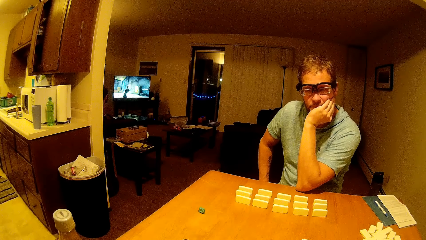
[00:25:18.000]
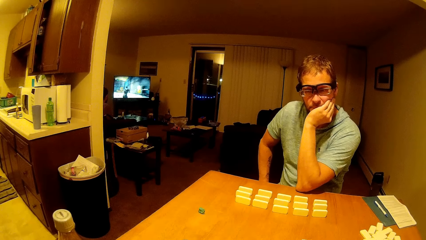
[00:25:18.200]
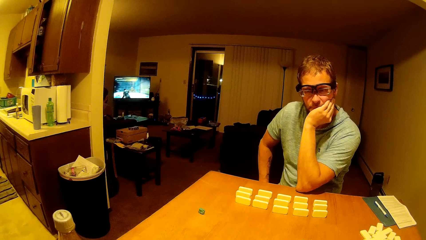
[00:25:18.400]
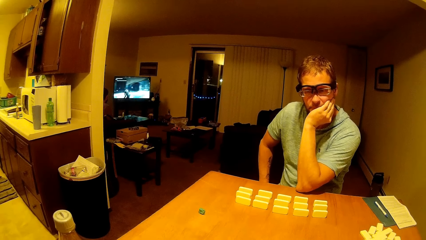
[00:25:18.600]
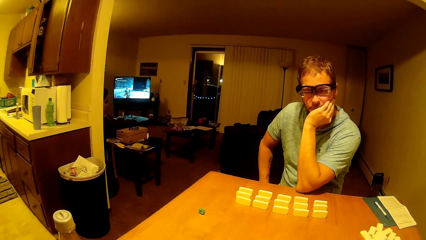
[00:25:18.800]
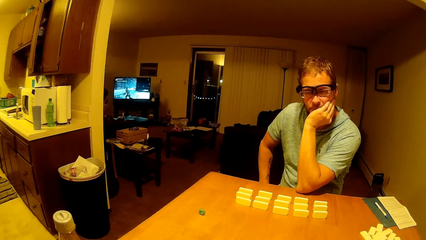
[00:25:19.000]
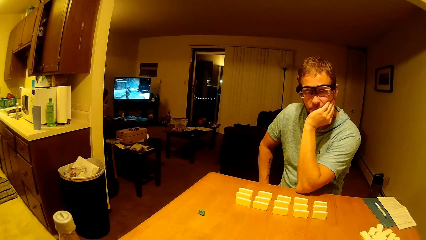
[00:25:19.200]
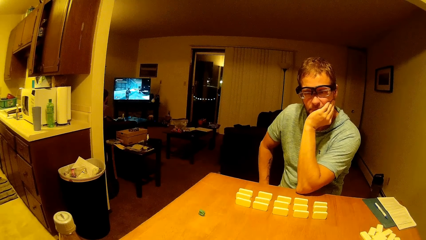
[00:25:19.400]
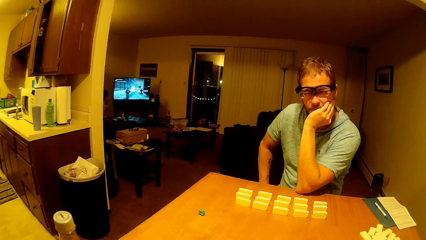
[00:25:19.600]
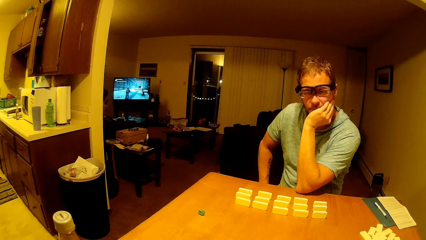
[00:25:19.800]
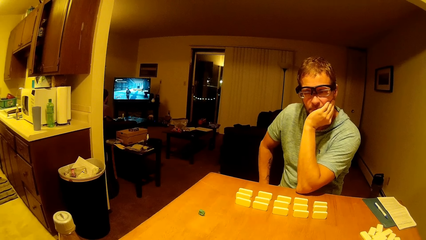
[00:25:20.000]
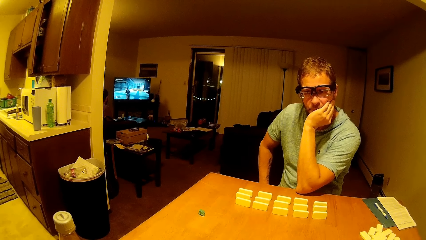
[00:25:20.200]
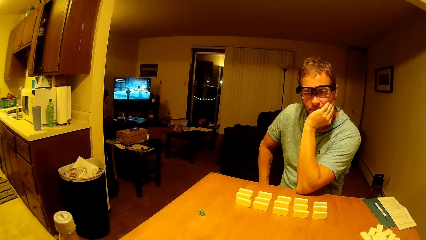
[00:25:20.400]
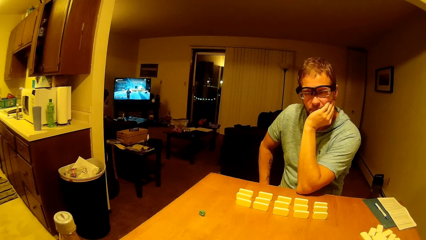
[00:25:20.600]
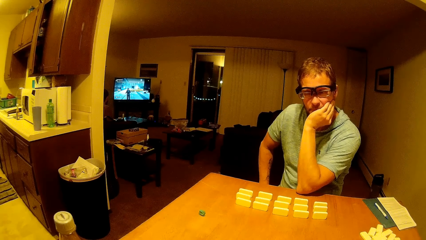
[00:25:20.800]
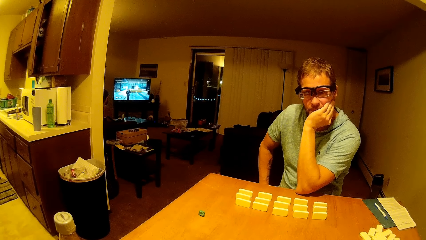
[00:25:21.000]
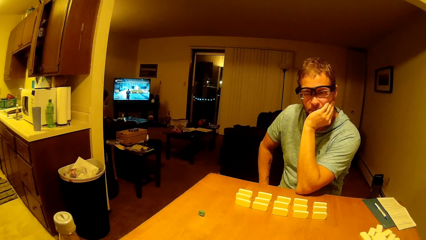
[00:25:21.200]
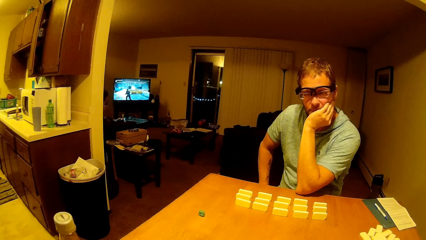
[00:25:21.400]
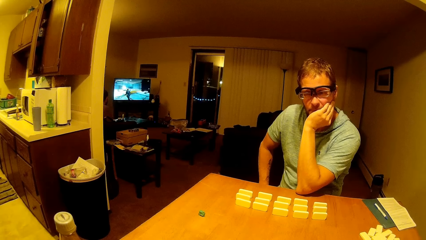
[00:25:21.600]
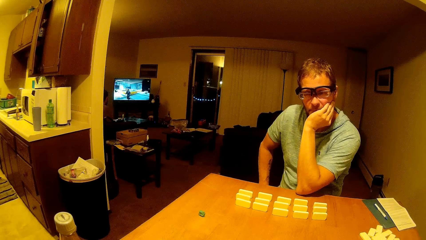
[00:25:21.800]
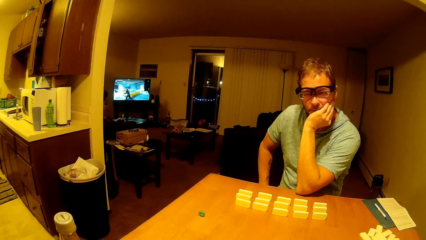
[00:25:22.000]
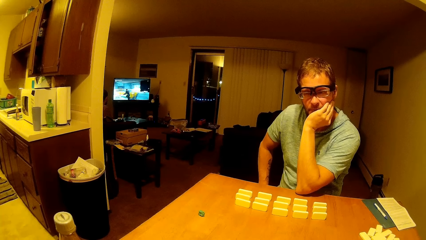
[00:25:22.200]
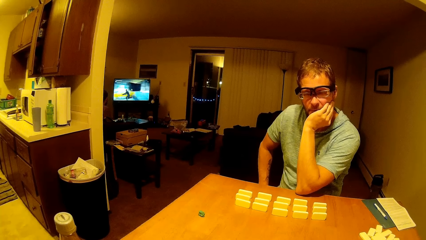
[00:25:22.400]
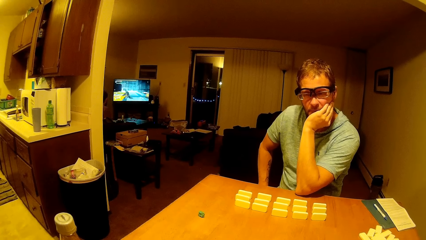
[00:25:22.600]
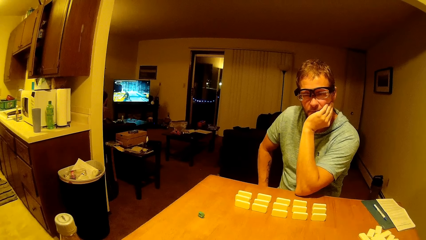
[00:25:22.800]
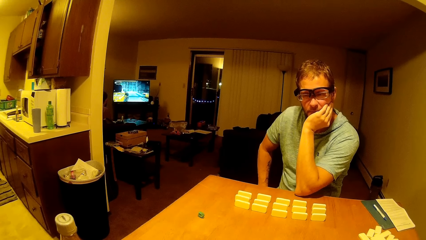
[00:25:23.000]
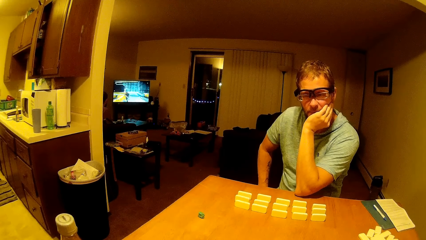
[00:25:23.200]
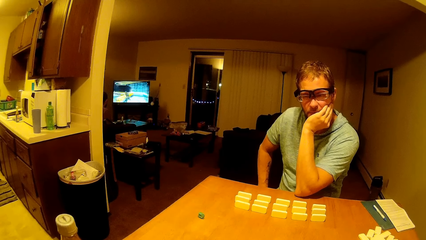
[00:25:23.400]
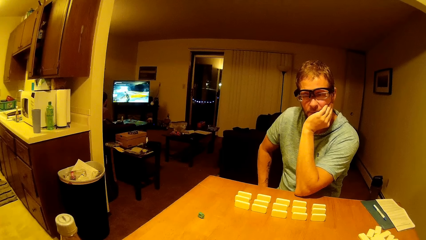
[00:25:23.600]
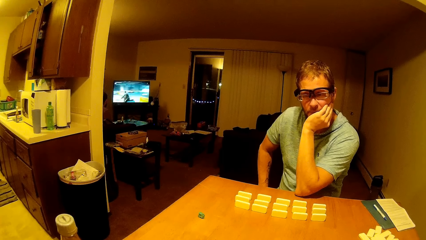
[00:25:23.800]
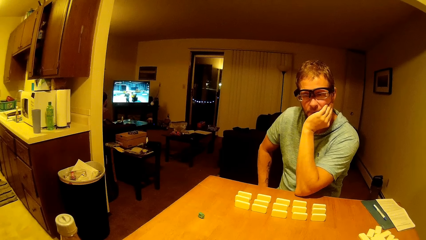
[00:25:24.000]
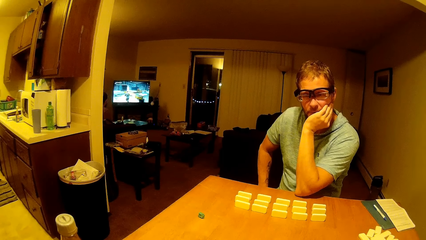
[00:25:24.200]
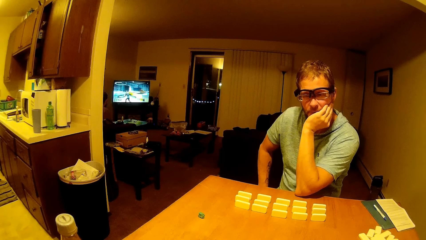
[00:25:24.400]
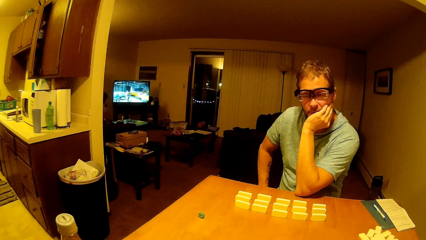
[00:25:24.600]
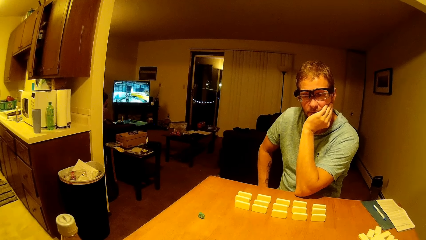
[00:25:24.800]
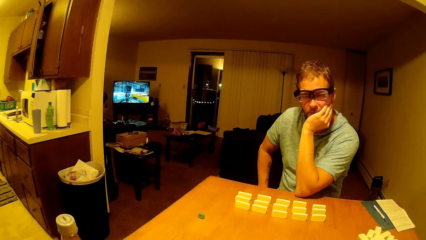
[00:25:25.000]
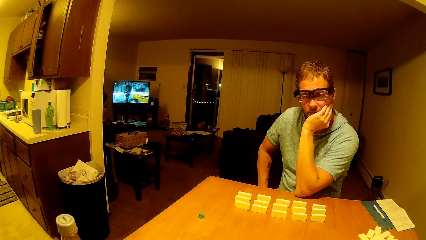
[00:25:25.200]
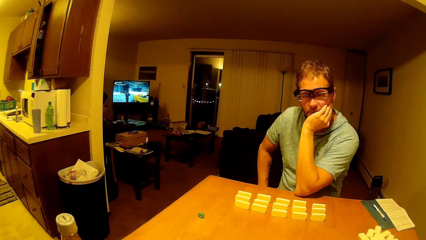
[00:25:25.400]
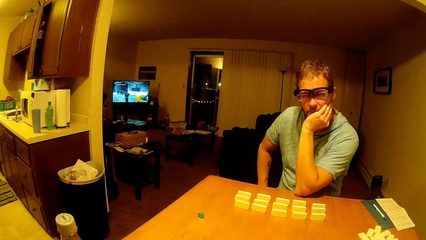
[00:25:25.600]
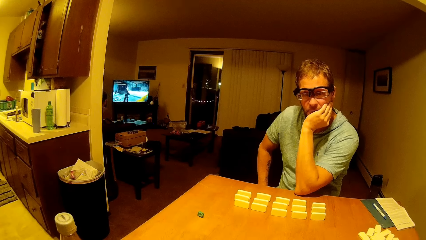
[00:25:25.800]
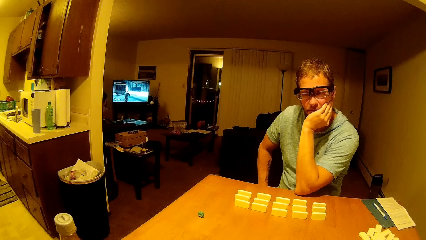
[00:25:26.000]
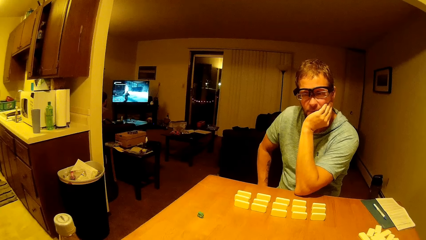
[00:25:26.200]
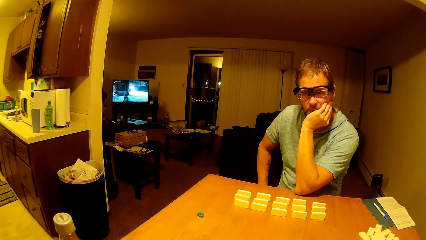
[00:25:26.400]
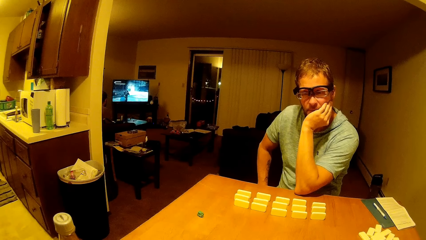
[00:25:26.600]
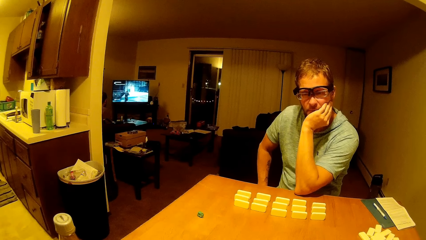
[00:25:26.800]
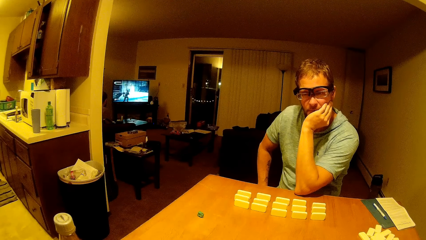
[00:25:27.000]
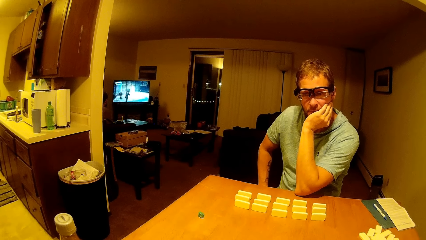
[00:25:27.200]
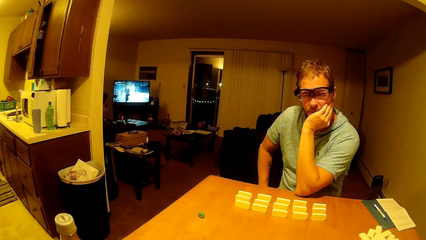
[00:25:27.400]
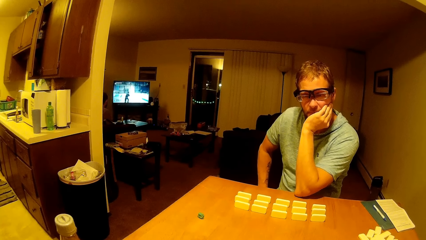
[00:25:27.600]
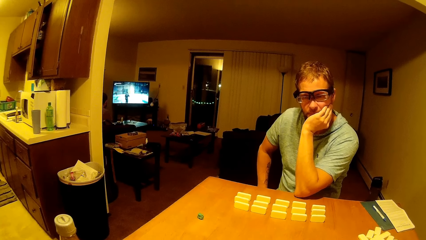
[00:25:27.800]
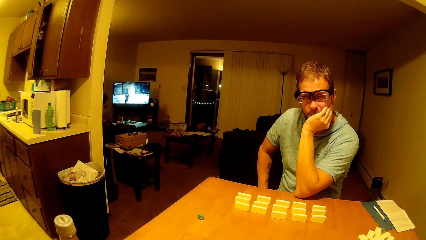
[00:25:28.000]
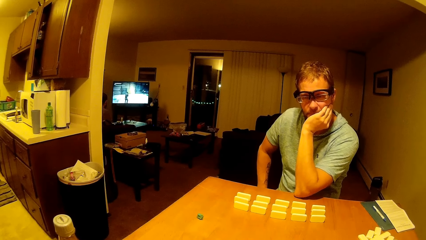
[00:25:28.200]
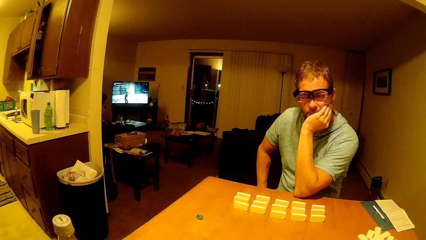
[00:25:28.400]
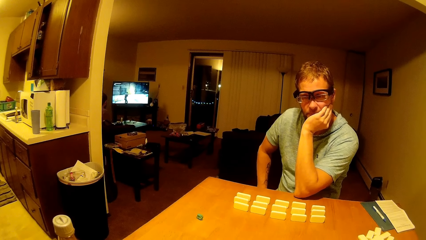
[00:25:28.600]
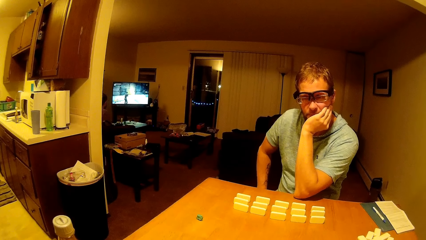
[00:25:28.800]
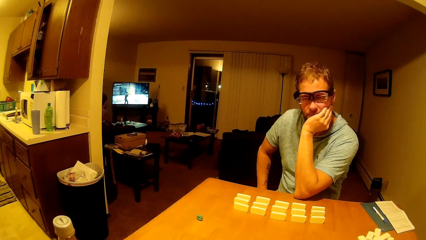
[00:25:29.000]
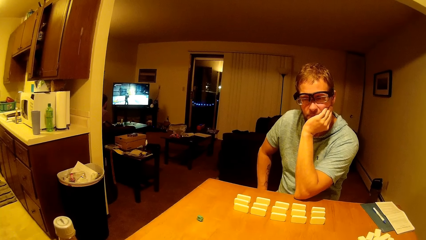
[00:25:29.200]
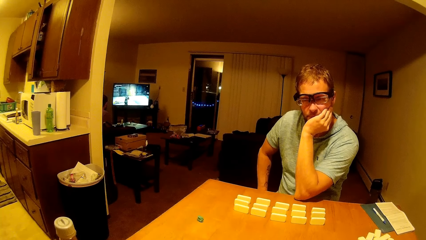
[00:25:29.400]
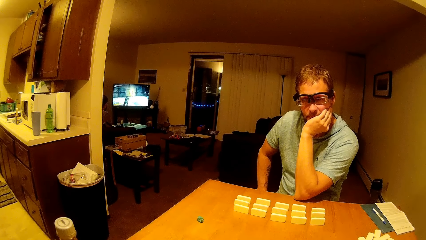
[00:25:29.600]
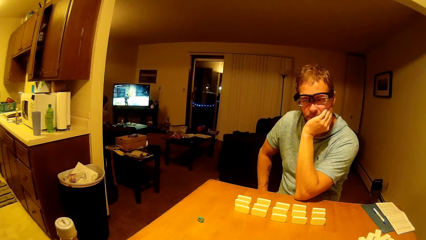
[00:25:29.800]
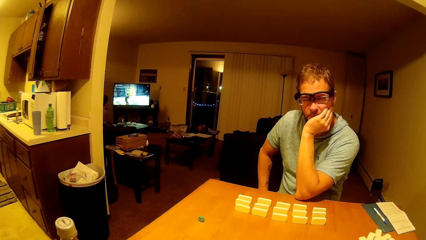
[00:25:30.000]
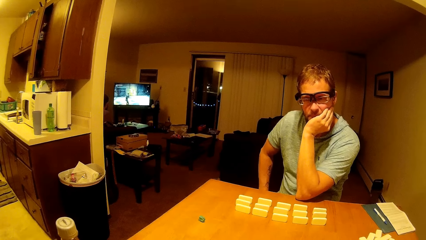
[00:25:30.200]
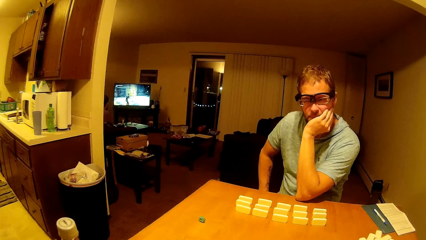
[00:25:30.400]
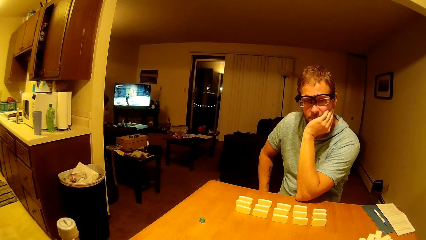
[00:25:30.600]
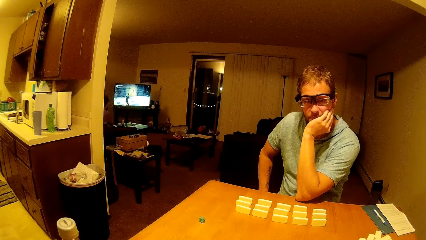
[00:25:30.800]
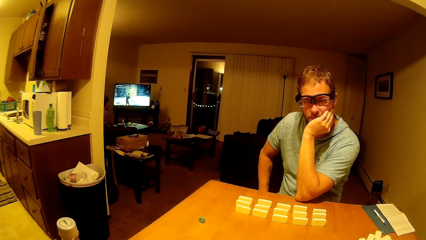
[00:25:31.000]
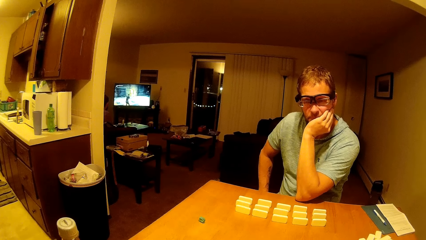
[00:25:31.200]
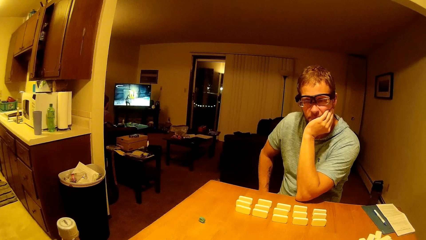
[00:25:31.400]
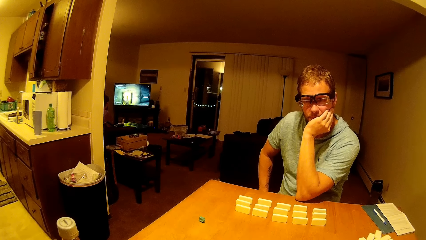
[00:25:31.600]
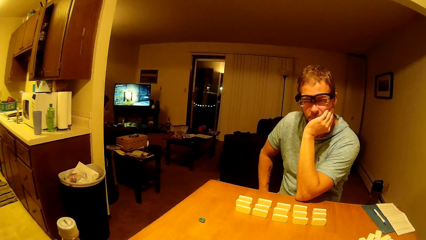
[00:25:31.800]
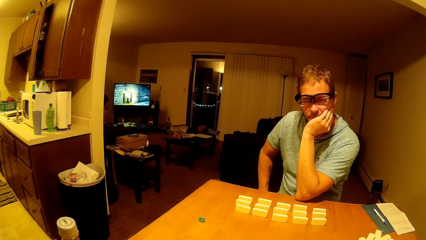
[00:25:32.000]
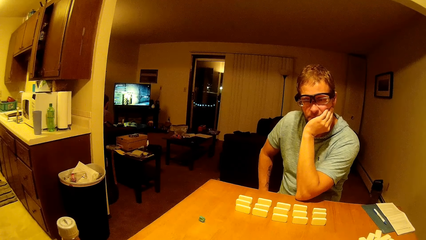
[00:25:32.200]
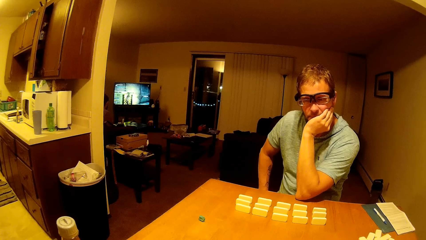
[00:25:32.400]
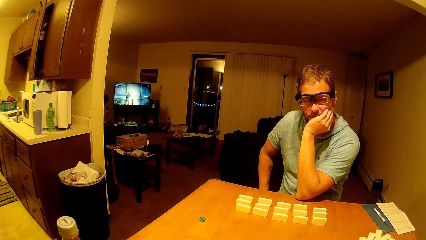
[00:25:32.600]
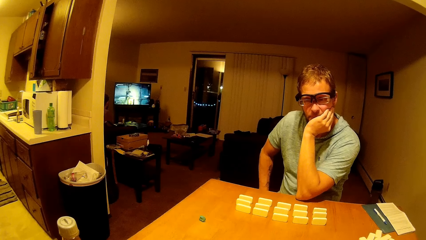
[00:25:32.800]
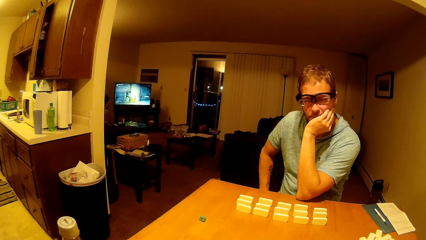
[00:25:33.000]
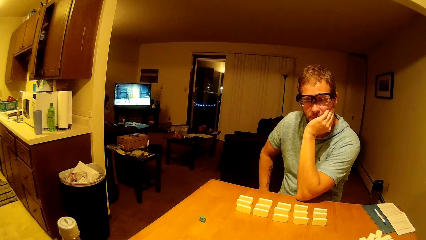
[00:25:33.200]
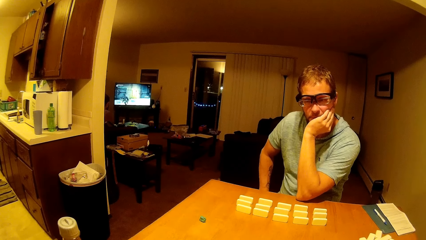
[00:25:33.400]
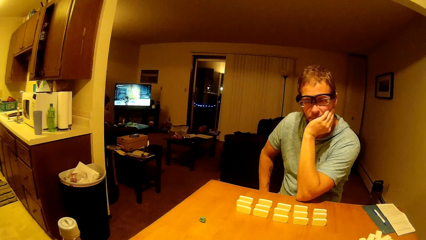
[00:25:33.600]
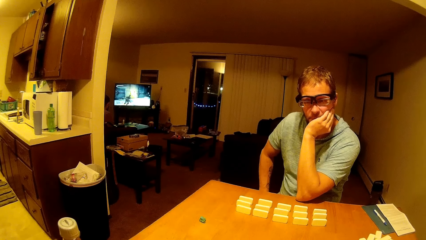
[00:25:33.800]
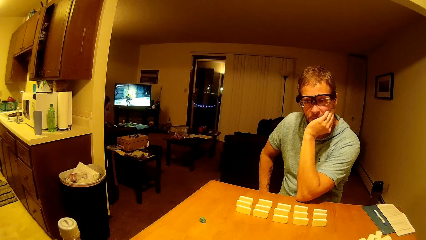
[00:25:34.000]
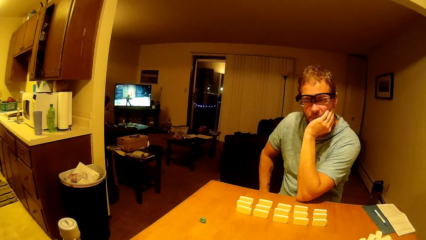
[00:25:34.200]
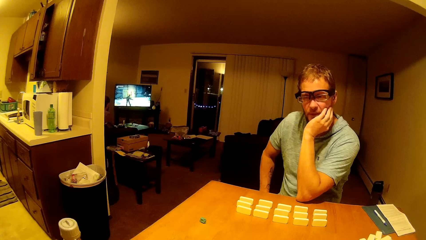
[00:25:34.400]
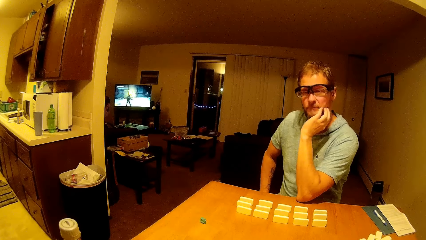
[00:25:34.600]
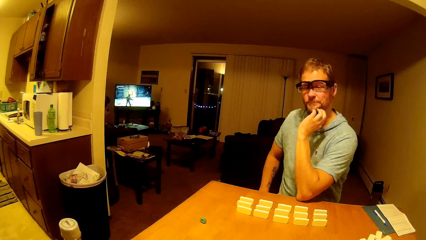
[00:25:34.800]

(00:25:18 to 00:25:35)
The camera wearer talks to a man.
